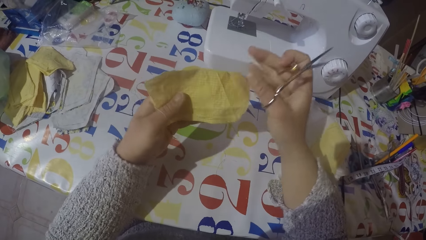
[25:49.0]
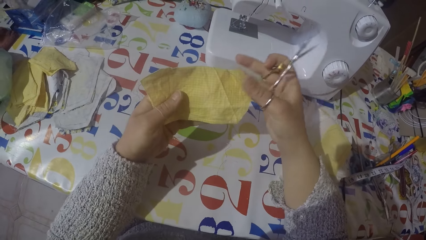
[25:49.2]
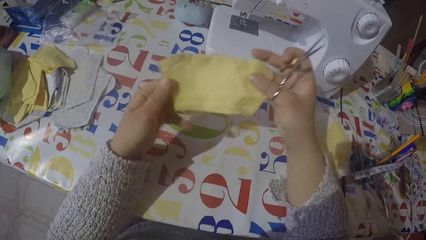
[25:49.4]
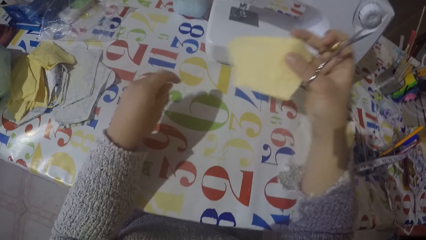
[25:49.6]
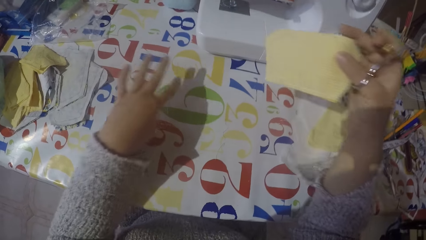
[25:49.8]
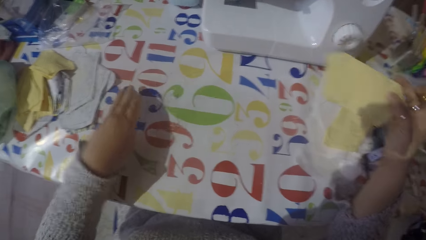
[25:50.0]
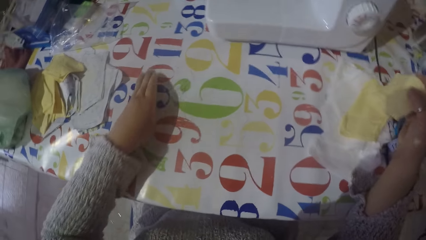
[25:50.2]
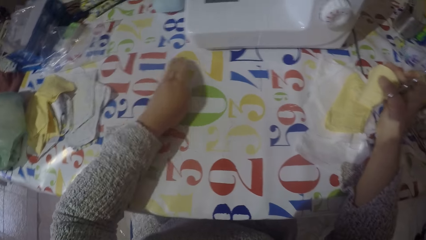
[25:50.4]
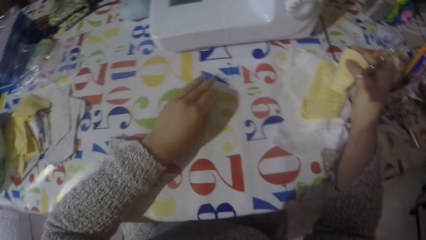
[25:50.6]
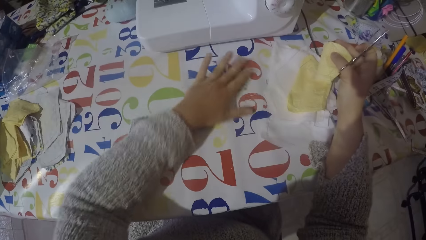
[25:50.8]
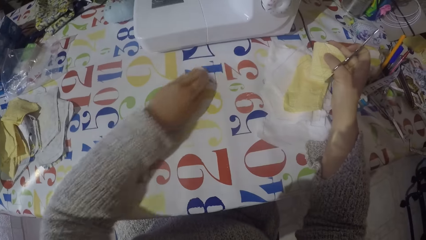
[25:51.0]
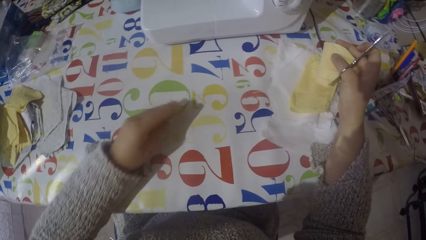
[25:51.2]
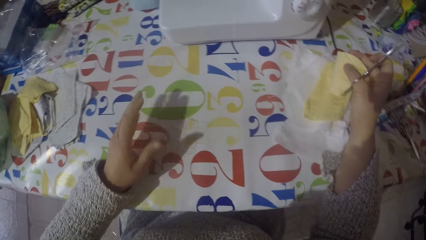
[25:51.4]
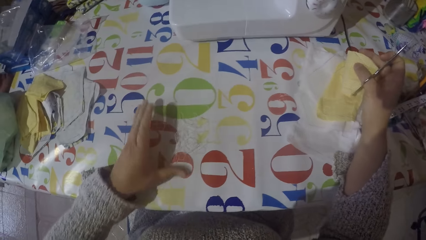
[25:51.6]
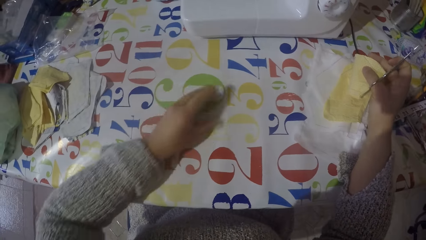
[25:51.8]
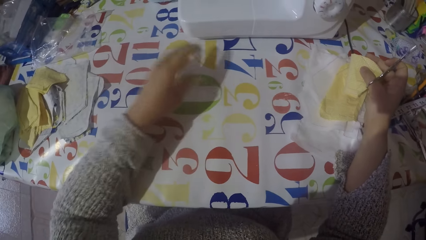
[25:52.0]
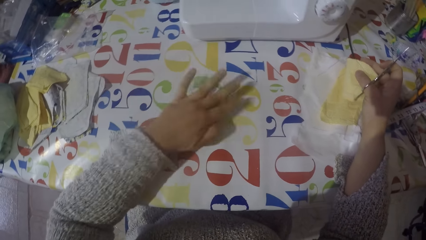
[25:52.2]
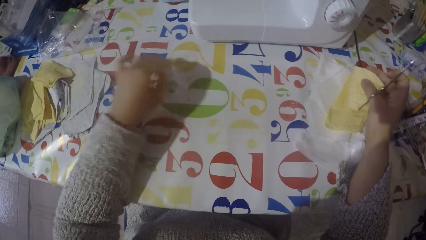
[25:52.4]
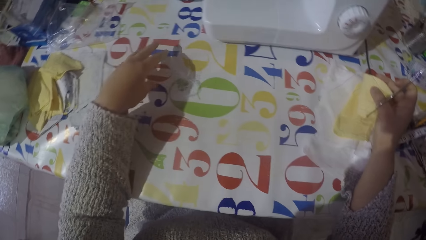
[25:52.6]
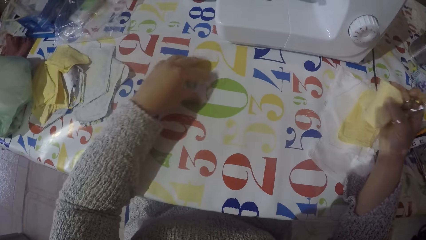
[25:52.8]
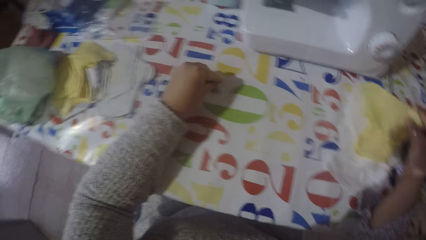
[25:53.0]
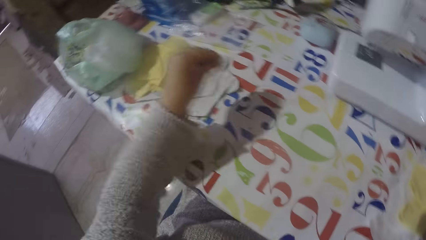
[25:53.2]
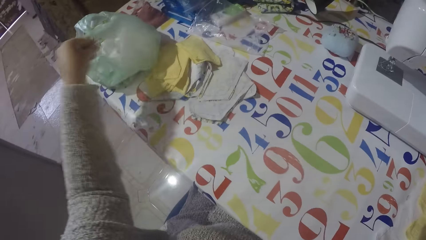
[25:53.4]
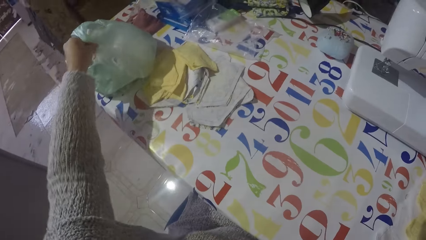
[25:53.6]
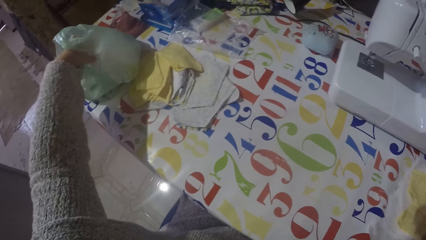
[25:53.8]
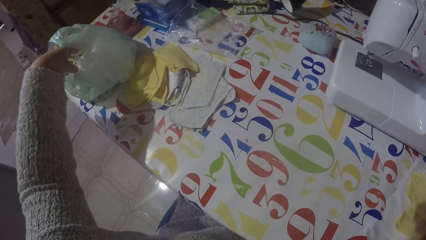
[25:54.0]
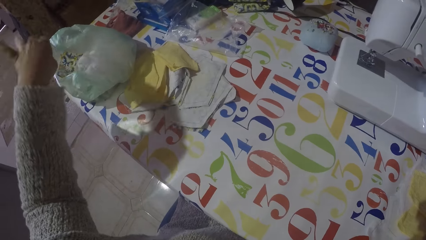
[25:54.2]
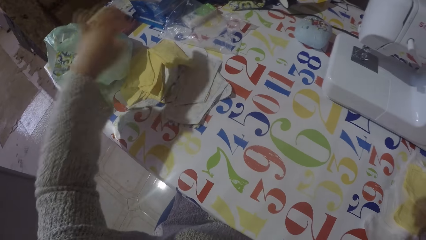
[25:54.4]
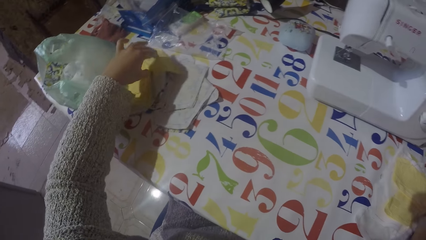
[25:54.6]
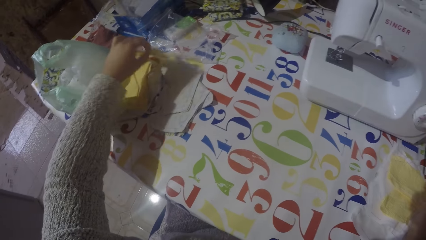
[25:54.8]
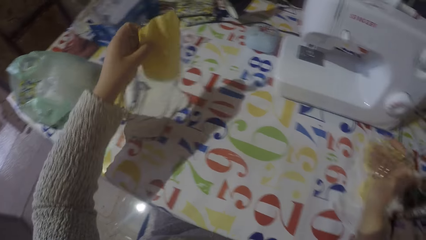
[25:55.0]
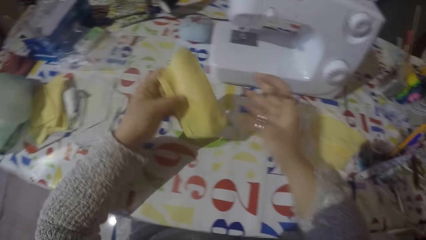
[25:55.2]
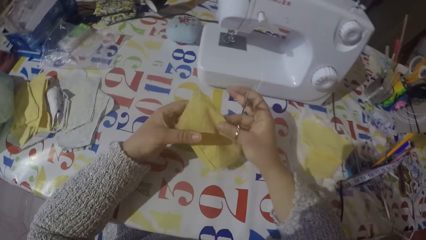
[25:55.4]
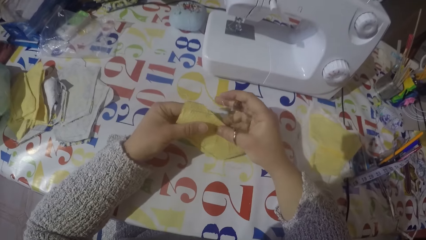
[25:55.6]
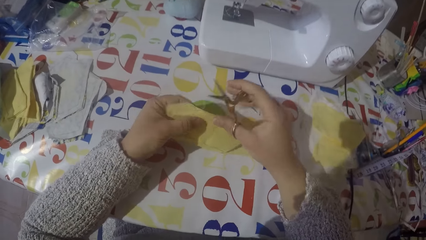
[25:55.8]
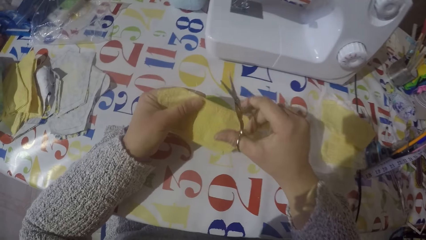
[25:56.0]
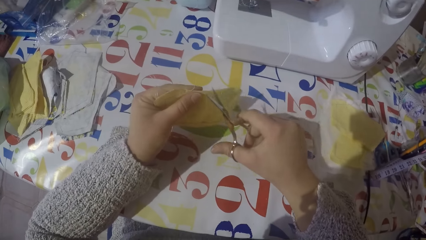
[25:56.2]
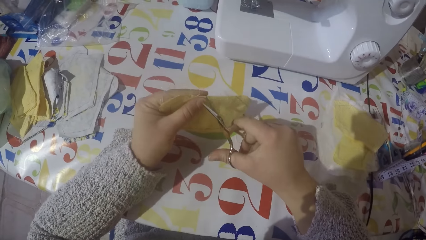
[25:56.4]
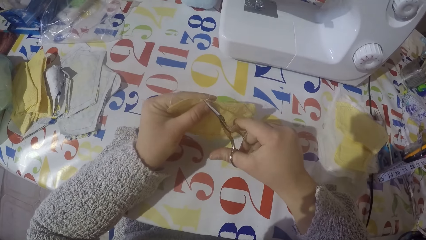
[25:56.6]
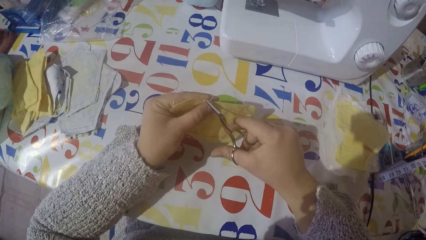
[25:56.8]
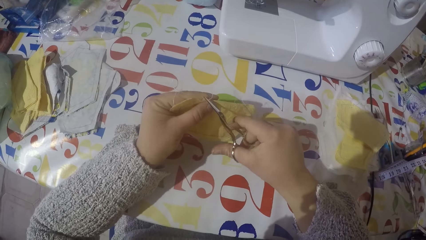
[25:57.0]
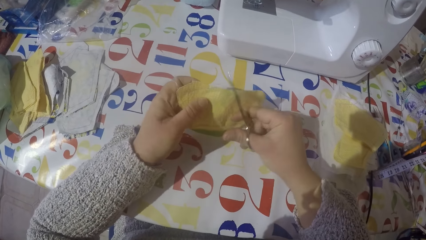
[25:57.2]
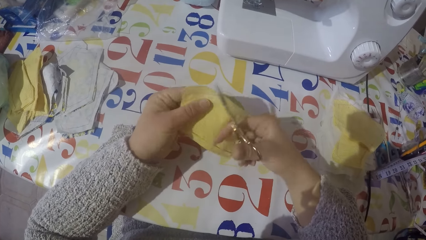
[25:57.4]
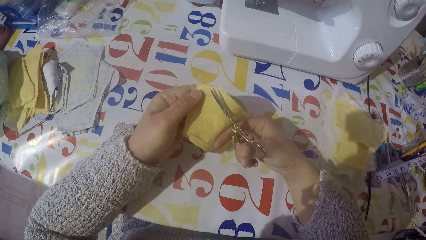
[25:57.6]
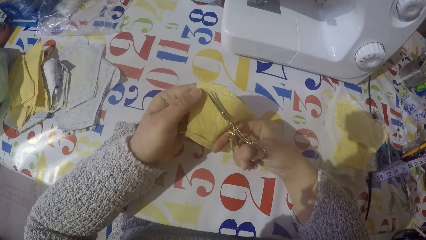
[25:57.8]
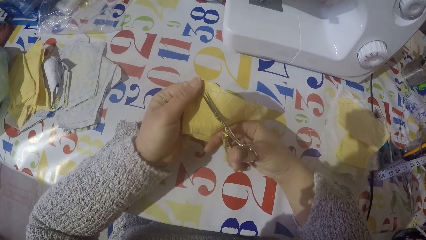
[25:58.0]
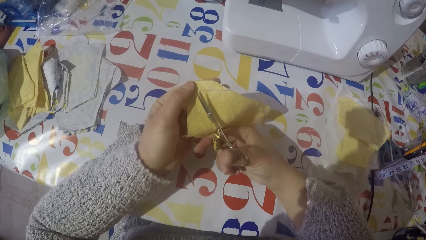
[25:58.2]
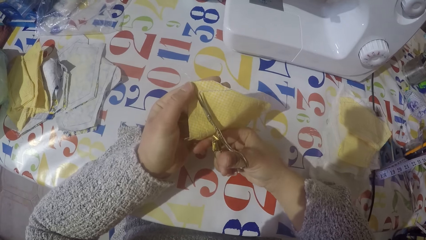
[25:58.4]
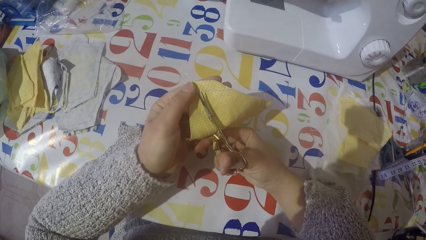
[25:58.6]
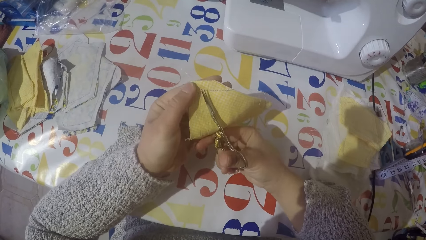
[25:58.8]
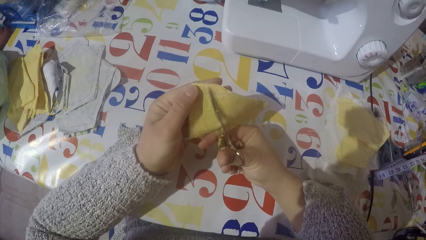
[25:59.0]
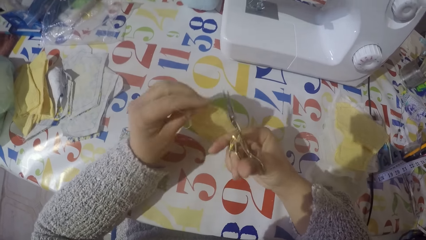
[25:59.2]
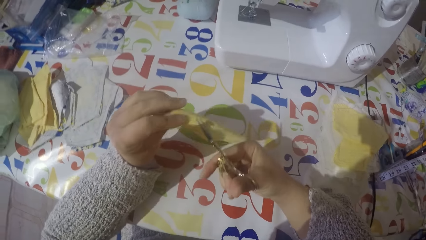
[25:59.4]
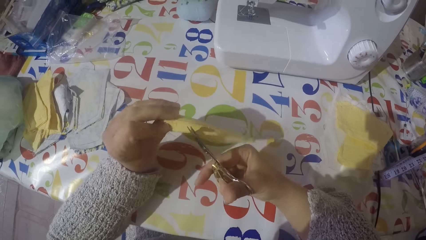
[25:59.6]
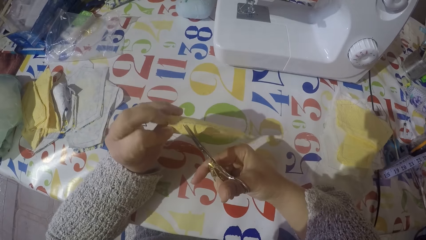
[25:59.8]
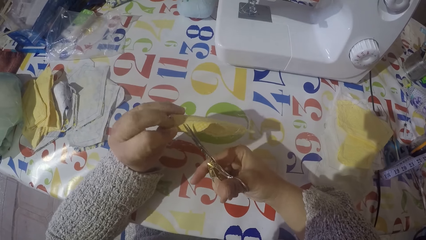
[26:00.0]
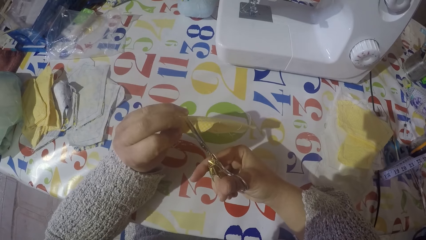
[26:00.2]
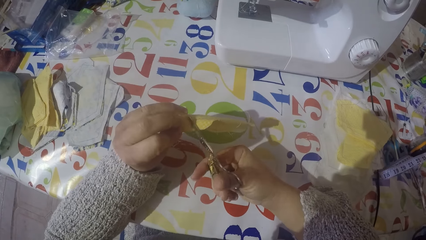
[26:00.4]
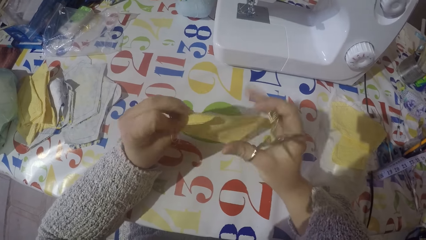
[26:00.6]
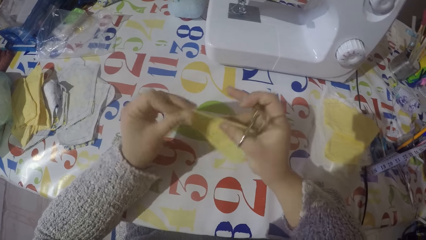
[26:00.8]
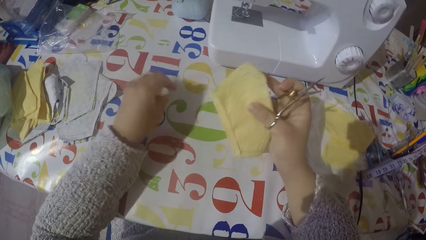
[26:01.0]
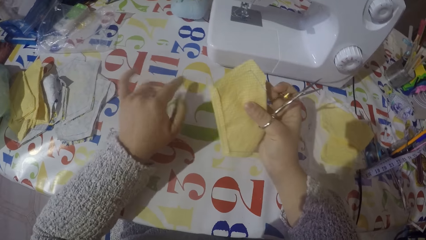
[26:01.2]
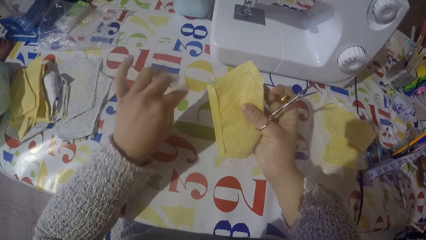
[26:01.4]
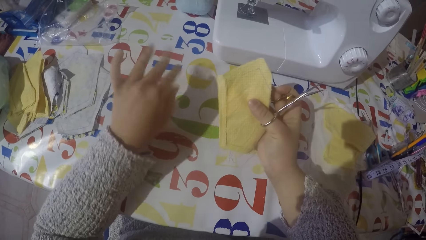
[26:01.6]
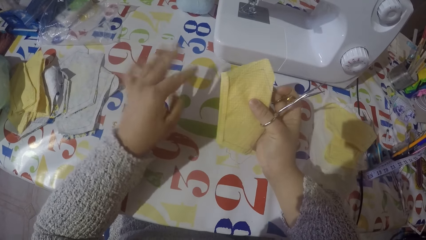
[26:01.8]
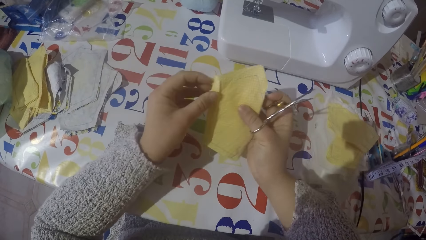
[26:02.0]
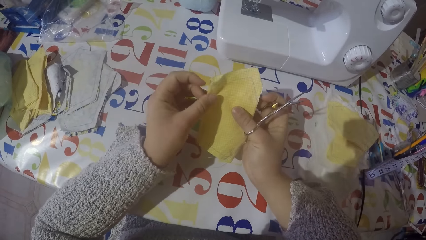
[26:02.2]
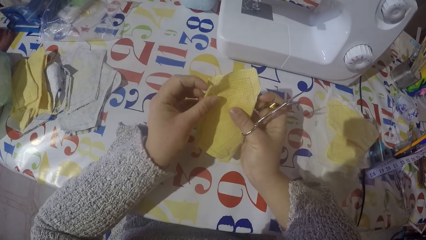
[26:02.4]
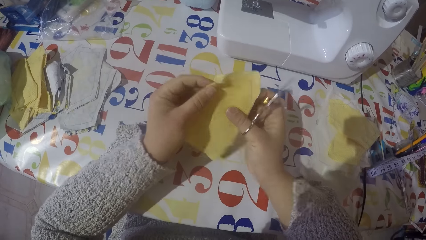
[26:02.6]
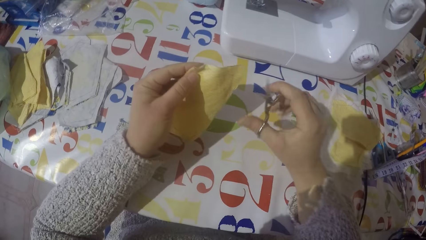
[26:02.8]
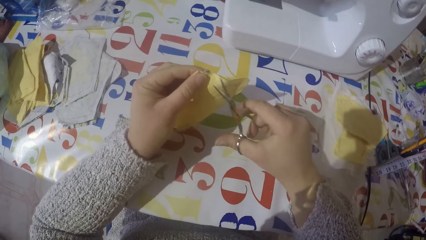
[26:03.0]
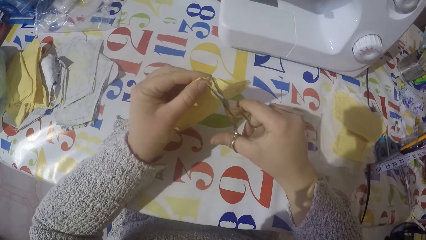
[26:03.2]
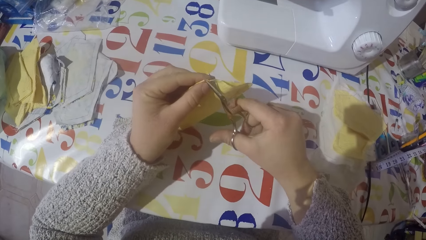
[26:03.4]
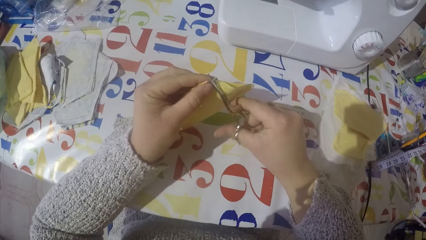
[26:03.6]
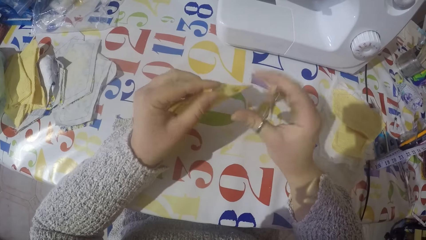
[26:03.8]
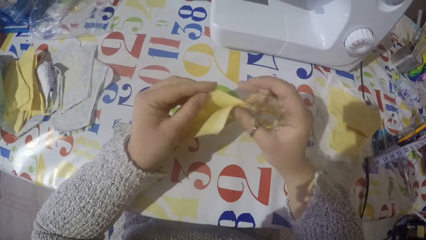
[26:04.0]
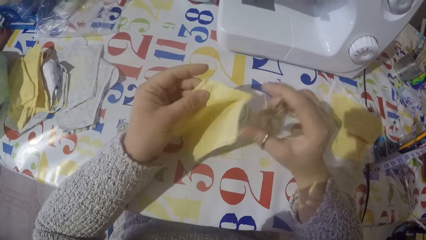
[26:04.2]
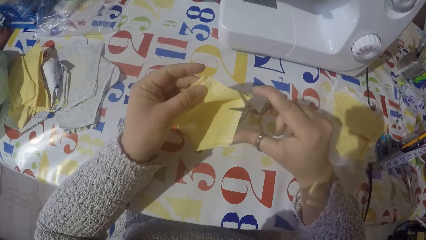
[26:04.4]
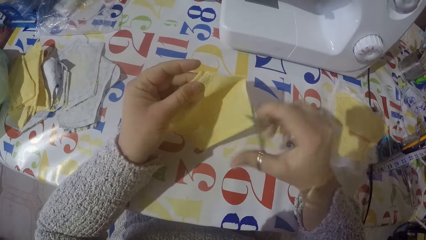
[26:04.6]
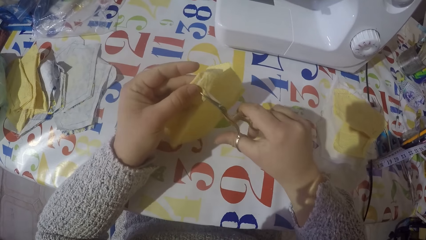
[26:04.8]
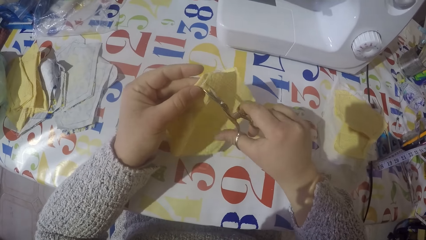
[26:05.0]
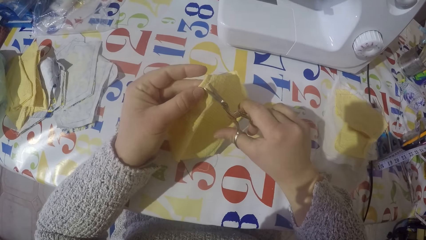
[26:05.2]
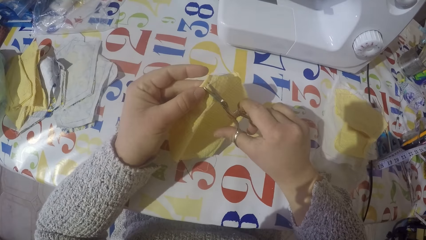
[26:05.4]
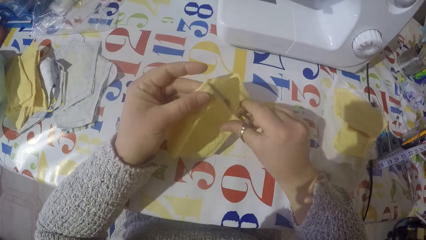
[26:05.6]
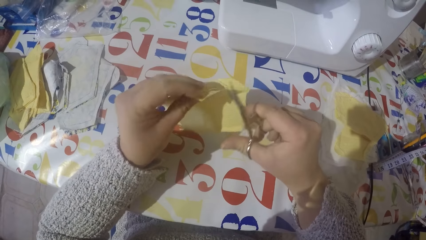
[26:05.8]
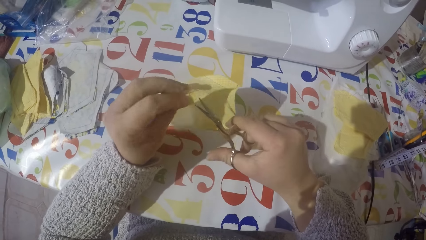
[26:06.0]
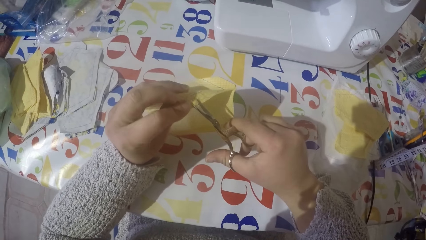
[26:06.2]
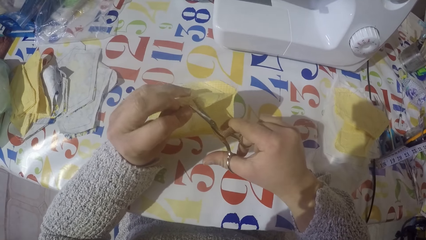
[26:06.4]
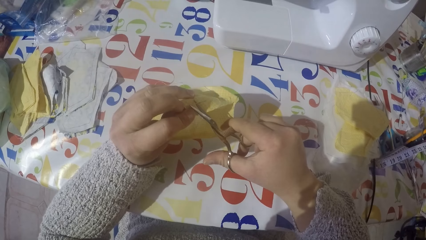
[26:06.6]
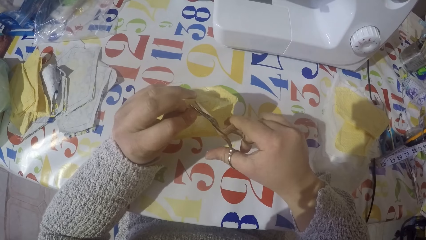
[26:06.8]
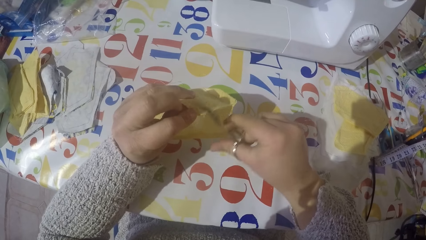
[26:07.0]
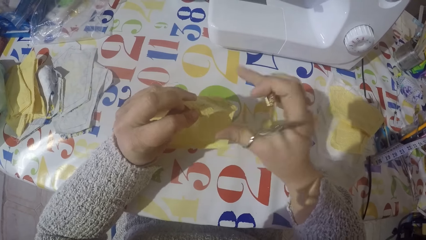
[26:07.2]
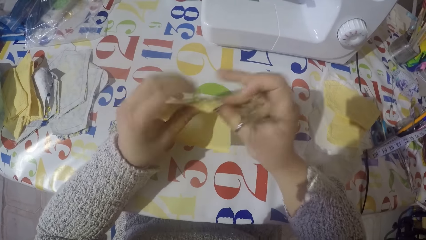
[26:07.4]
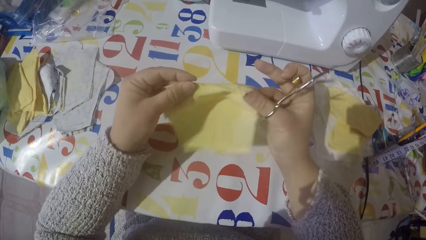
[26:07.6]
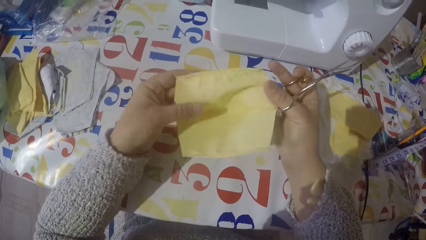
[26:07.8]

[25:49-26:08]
The camera wearer moves the thread on the table with his left hand. He puts the thread on the table. He gathers the sewing threads. He puts the piece of cloth with the rest. He picks up the sewing threads. He puts the thread in the paper bag with his left hand. He picks up another piece of cloth with his left hand. He cuts the thread on the piece of cloth using scissors. He puts the thread on the table with his left hand. He cuts the thread on the piece of cloth using the scissors.
